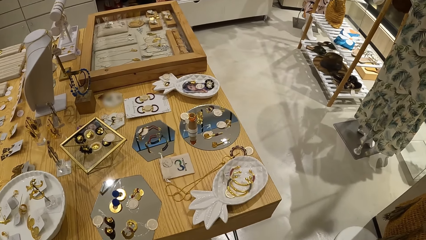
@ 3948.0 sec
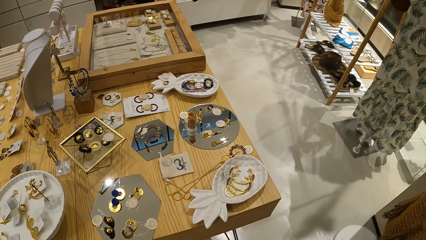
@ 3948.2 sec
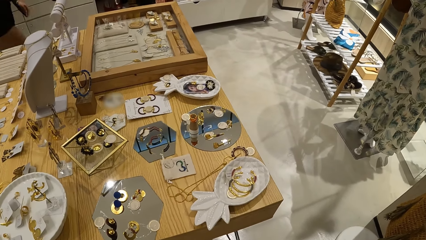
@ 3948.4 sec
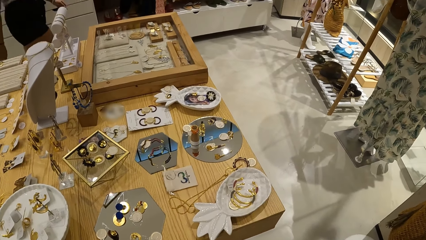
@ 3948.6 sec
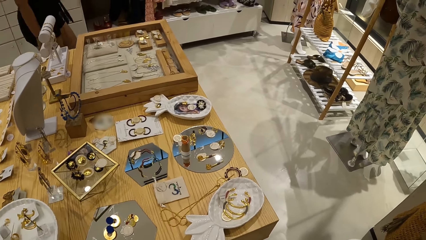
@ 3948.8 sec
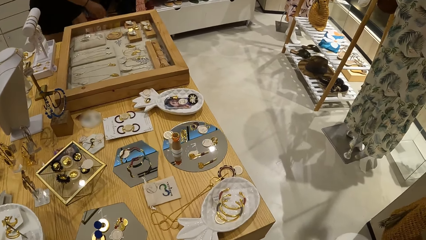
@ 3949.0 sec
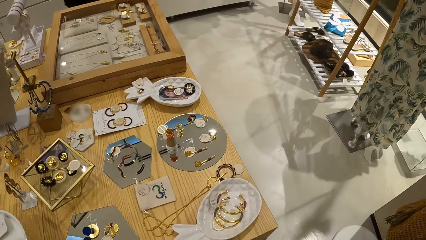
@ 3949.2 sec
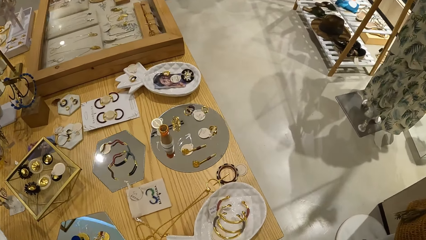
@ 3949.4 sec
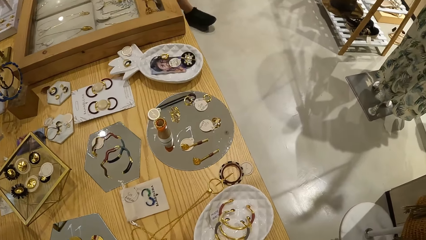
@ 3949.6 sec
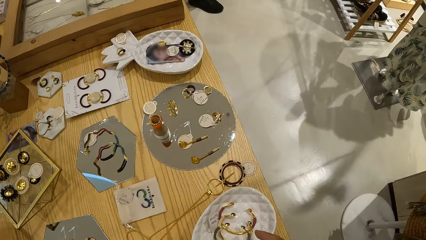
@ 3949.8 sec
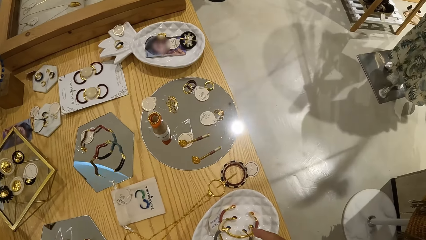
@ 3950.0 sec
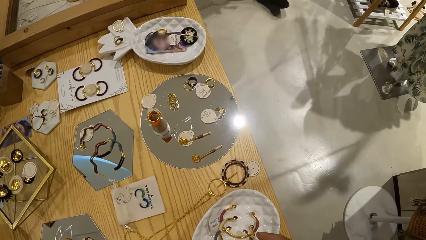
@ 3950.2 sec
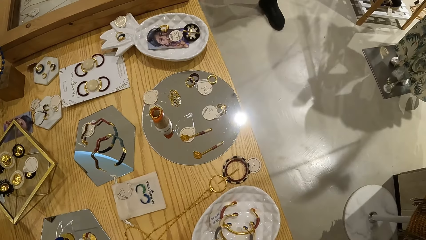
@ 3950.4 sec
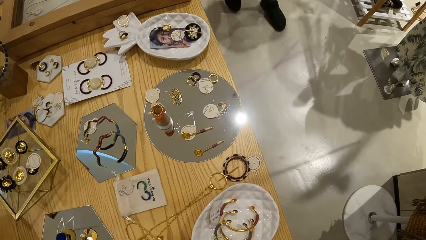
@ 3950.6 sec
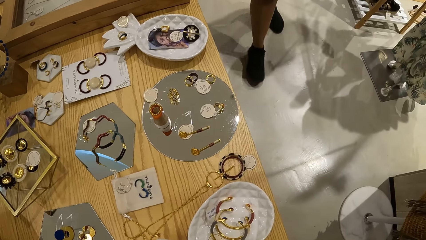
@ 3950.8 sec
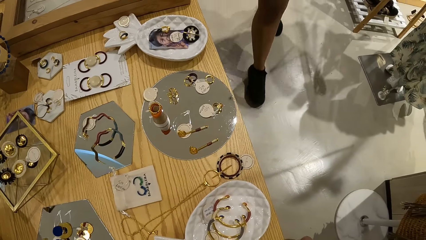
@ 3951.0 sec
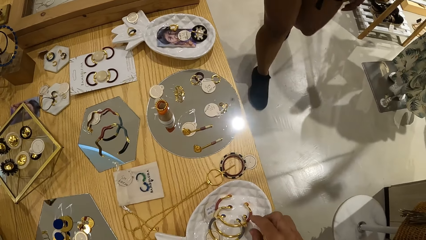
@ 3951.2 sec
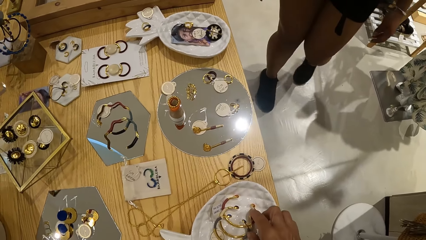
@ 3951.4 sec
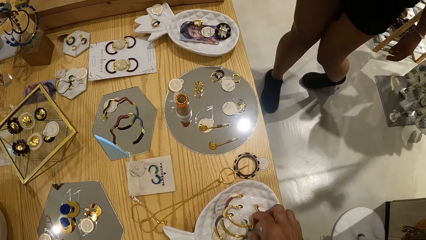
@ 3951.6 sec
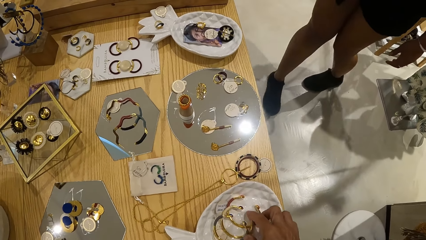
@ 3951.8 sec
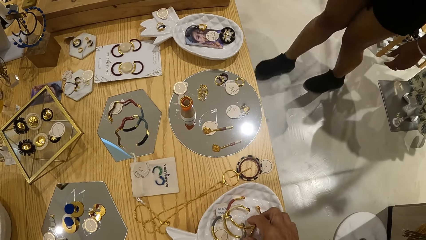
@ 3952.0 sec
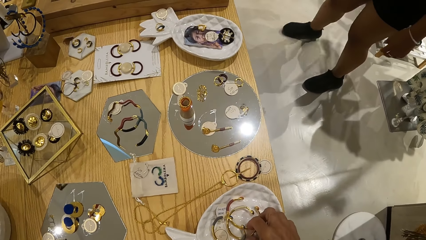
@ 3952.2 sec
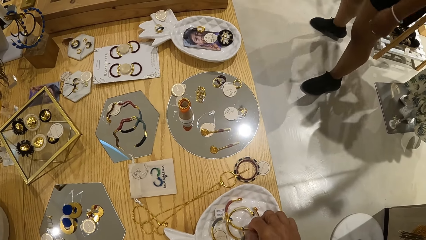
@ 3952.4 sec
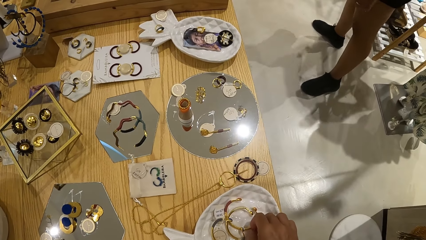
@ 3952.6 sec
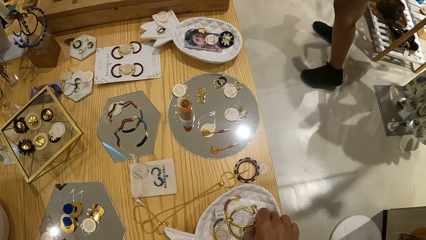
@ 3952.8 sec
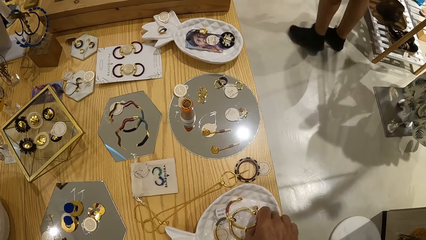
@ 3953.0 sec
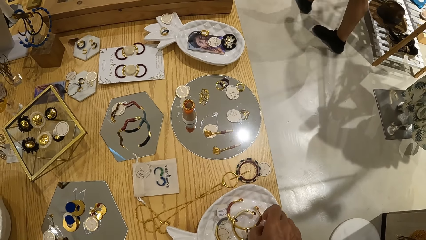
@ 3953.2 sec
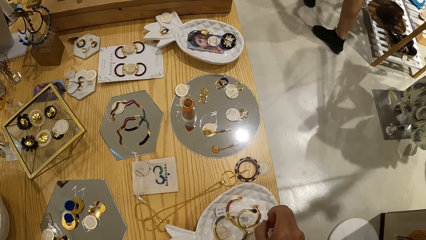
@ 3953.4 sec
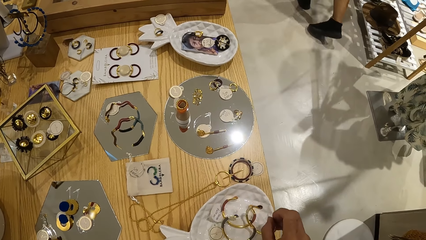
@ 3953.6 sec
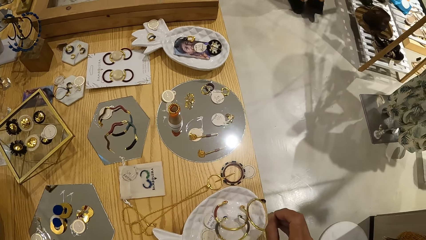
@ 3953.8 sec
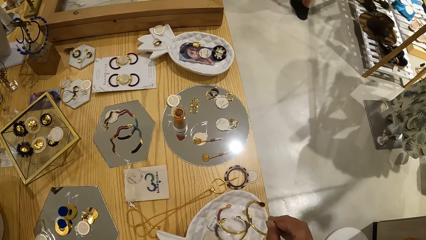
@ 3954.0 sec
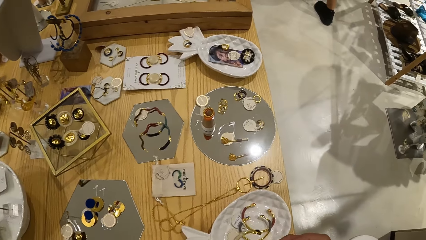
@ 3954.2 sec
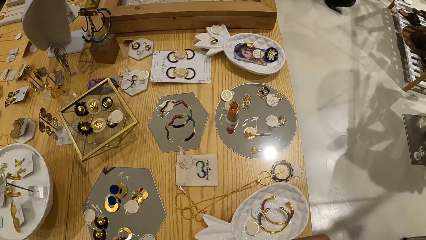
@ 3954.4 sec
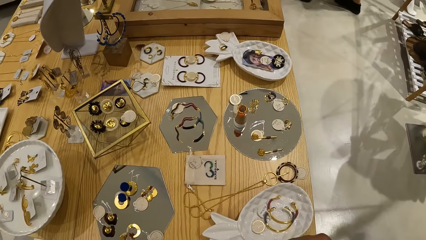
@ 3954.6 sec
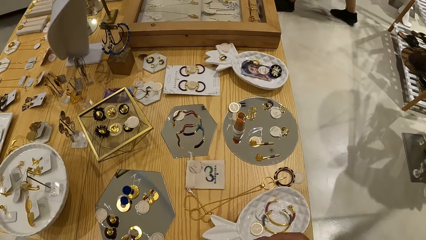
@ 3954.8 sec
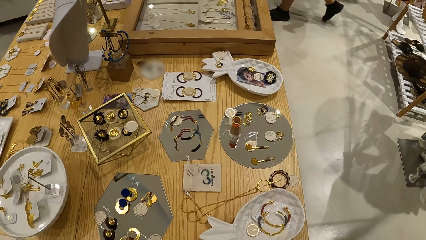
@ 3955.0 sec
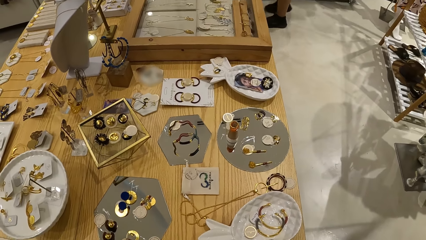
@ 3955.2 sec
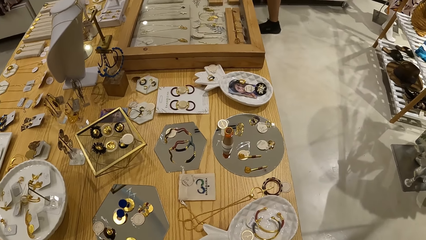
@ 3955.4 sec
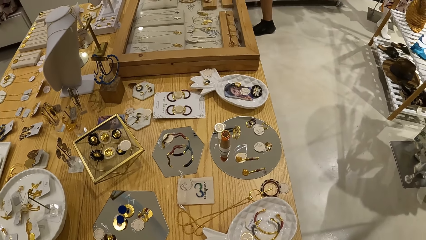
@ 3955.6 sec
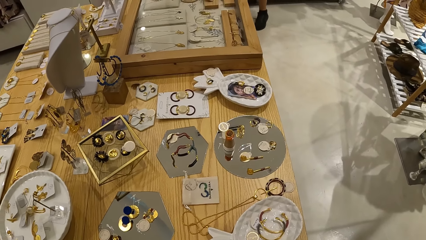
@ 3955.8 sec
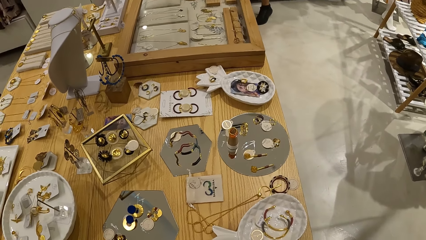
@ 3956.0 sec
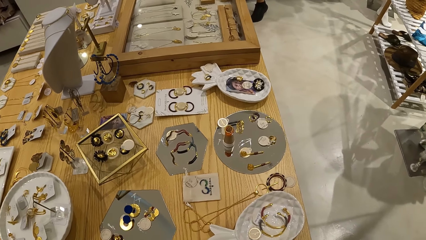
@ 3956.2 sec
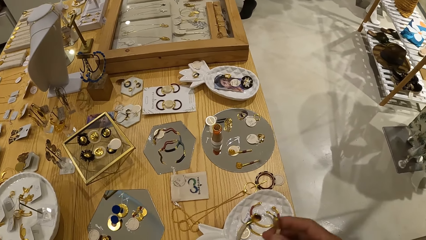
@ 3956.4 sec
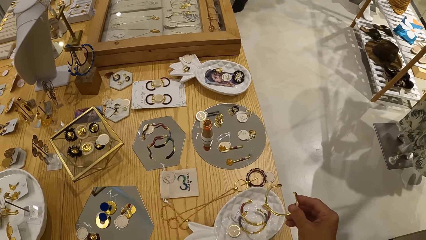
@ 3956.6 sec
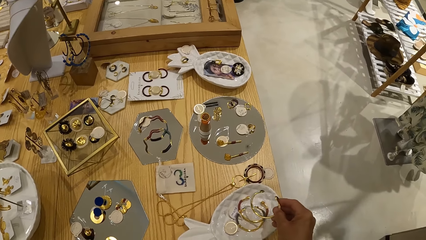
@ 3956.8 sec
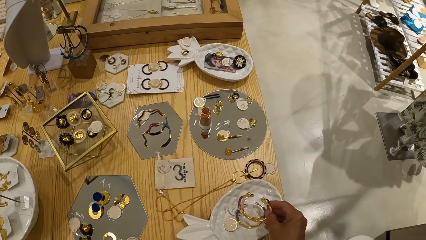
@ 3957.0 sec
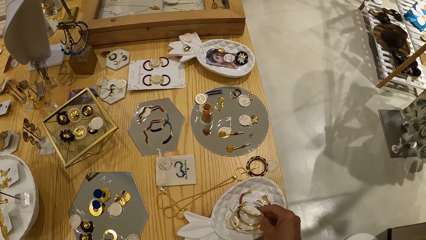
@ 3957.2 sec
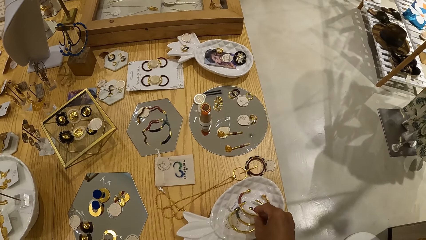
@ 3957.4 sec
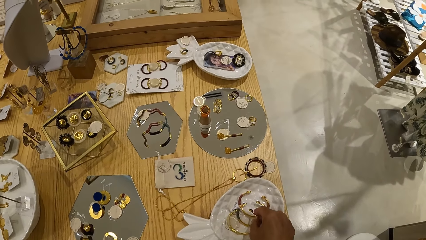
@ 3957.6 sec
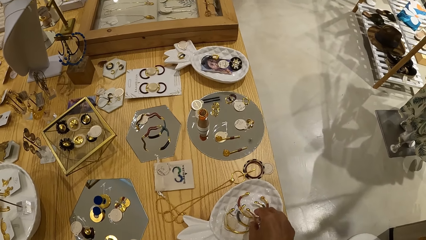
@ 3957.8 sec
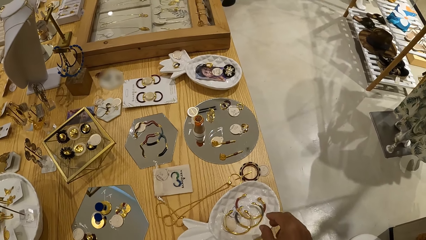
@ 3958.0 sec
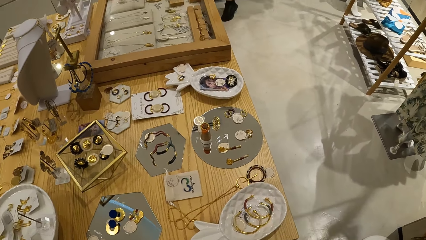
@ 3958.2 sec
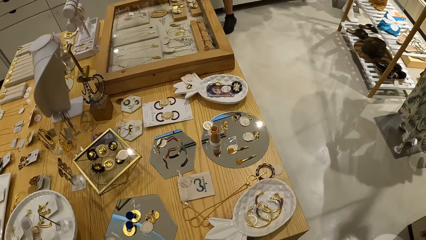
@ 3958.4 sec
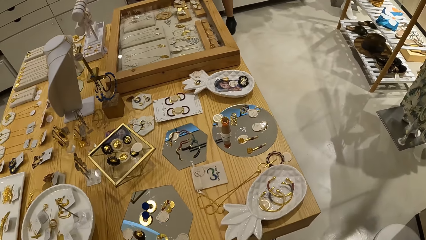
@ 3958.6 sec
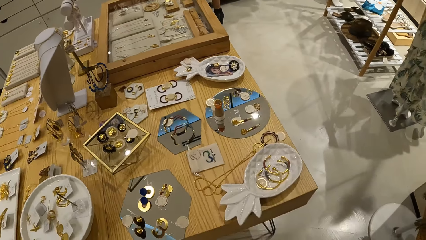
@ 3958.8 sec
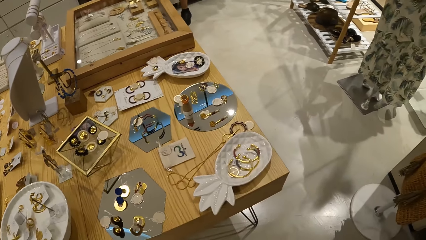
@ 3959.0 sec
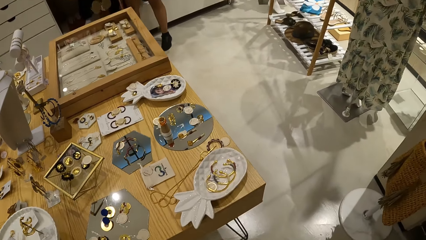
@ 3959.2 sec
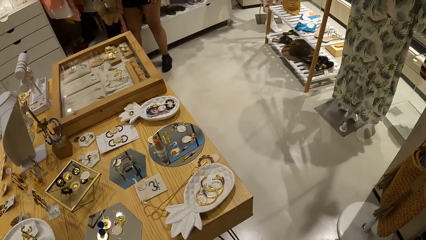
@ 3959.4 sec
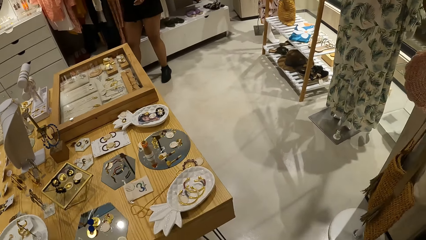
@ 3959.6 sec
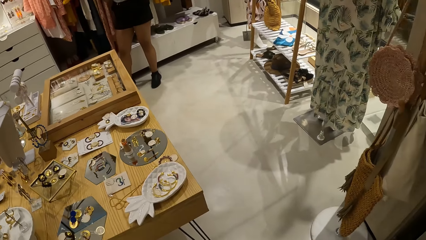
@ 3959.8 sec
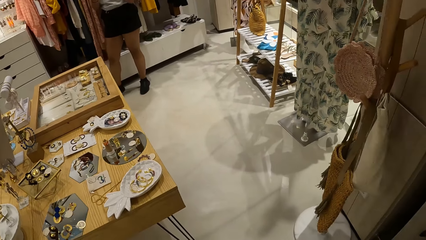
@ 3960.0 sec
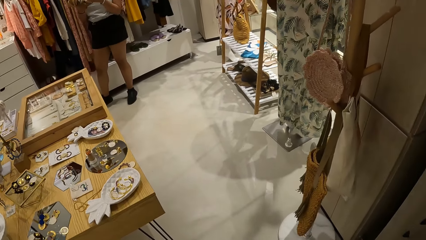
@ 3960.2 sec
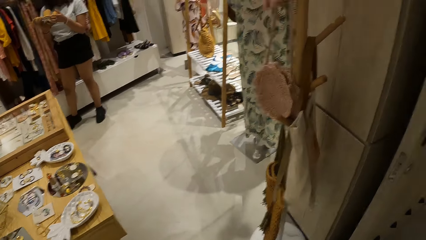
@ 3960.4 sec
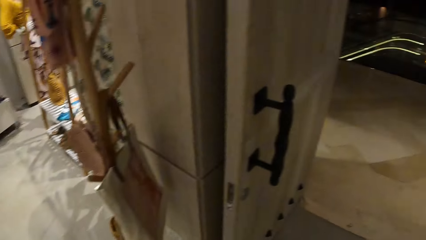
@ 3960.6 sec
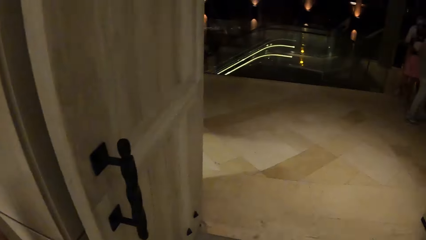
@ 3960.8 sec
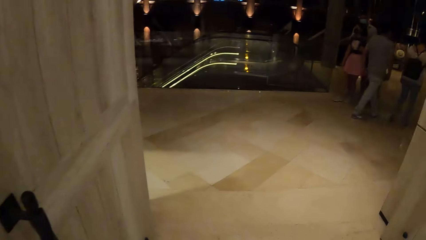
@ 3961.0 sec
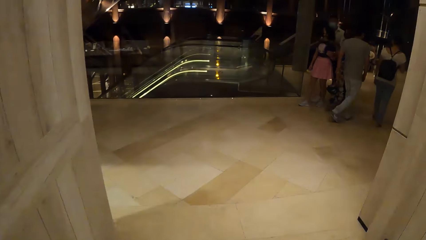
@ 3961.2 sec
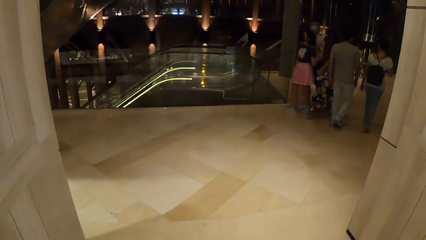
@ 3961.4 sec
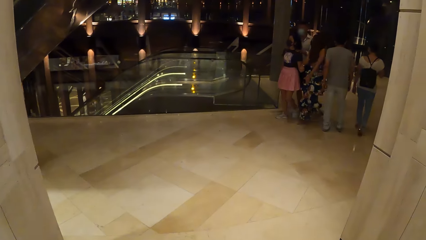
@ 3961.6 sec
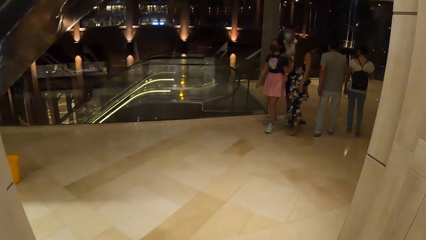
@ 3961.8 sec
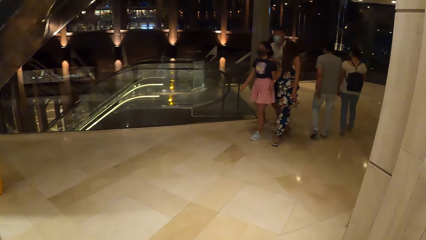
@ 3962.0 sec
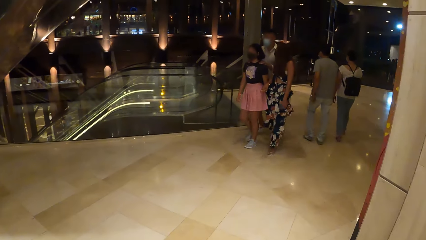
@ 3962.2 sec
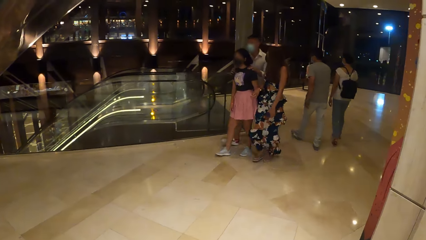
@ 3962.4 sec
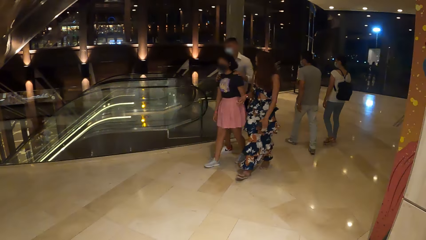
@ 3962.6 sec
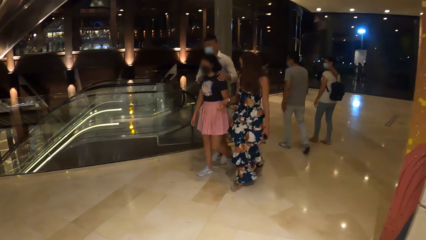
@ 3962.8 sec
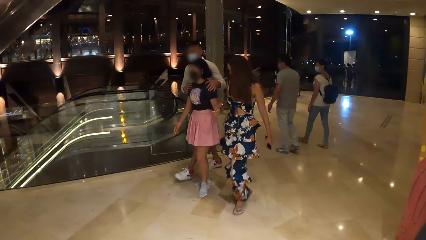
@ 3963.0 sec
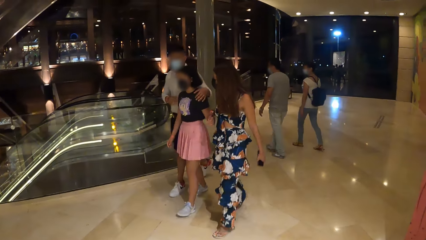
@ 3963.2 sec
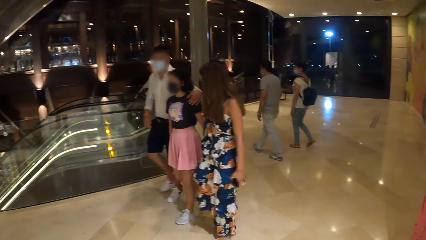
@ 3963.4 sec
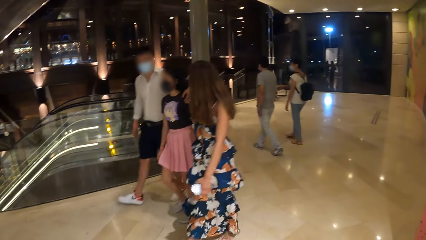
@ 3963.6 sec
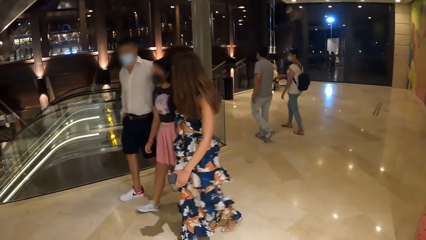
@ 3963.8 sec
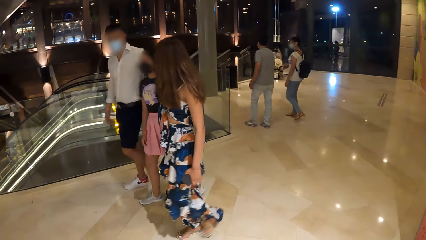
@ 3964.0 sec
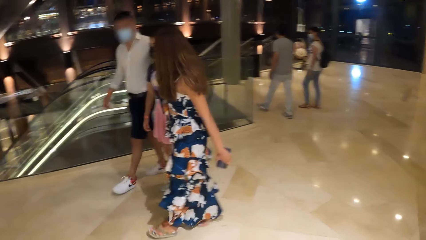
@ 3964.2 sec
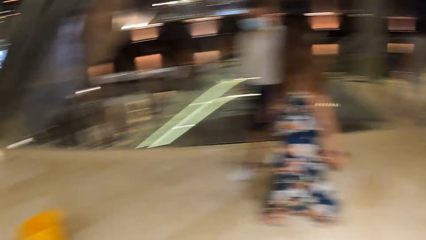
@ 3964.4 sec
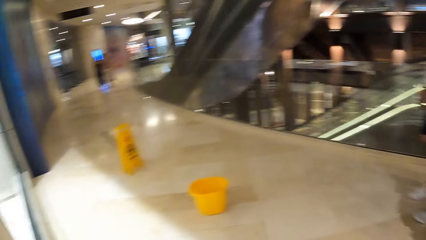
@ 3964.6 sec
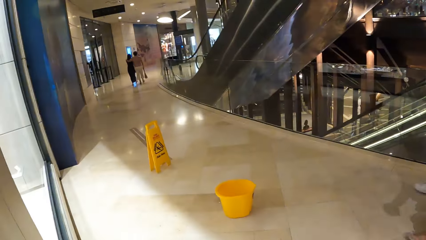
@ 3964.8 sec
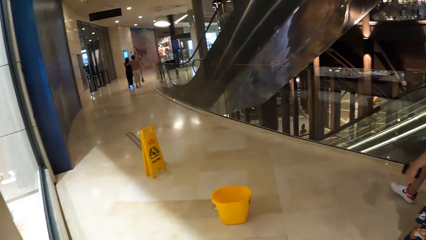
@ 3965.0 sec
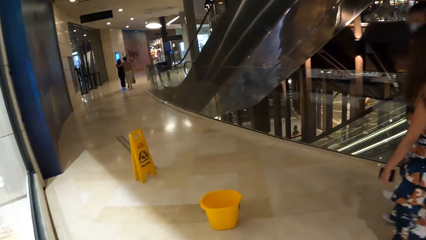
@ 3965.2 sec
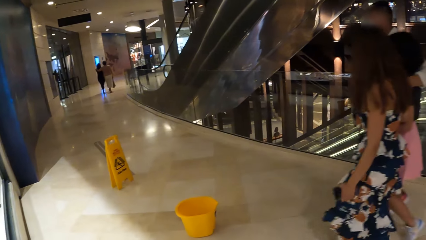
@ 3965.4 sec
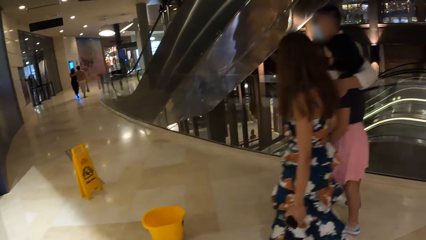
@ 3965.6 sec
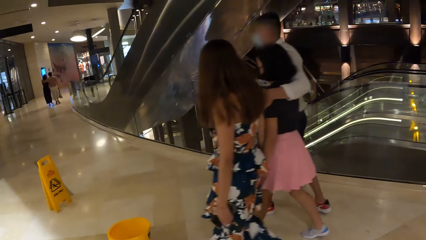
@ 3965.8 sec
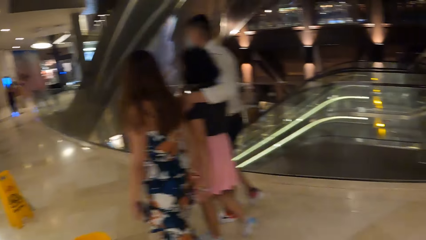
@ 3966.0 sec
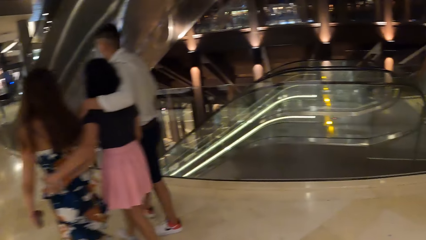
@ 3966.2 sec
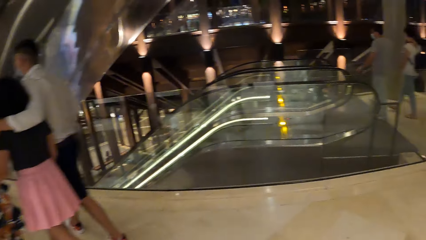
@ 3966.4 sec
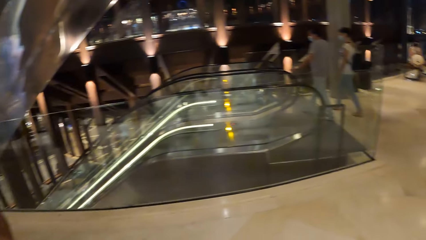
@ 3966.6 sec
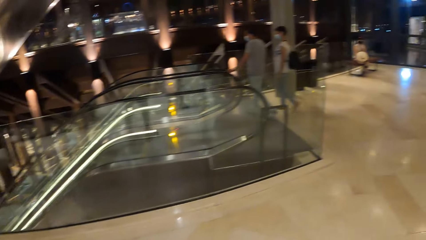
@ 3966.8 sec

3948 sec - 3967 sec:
The camera wearer picks up the earring. They touch the jewelry, put the jewelry on the plate, walk around, walk out of the shop and look around.
